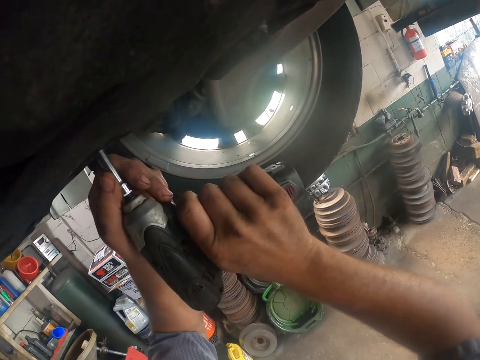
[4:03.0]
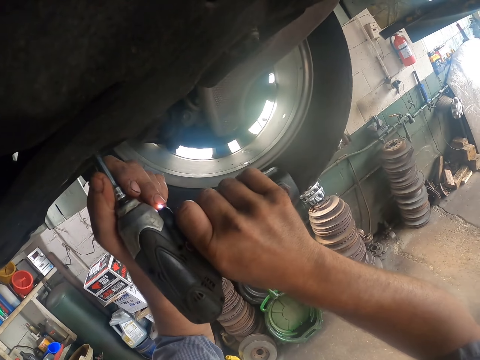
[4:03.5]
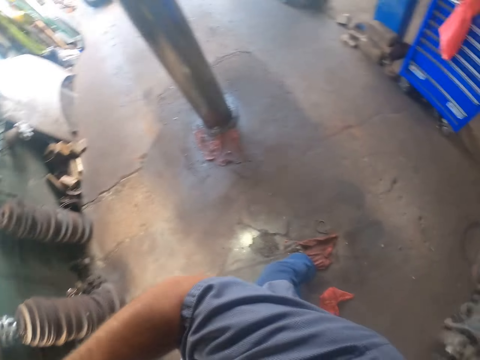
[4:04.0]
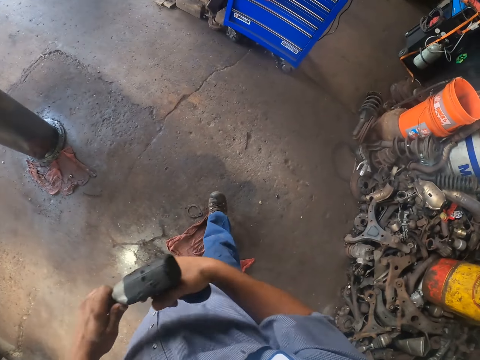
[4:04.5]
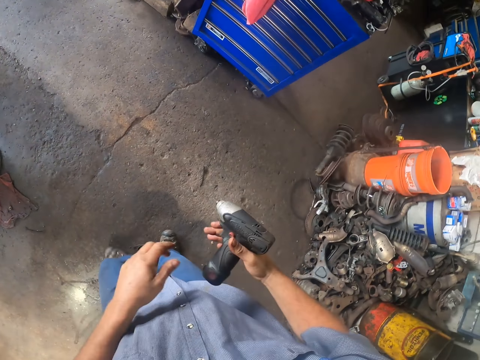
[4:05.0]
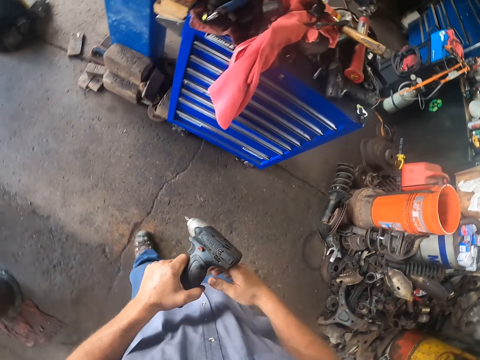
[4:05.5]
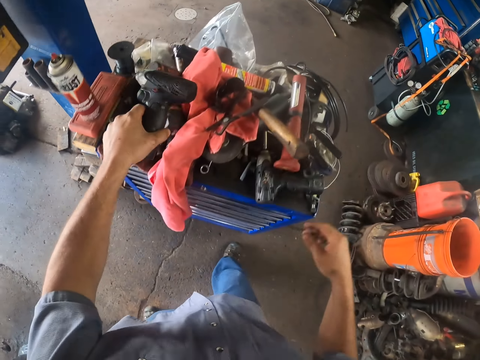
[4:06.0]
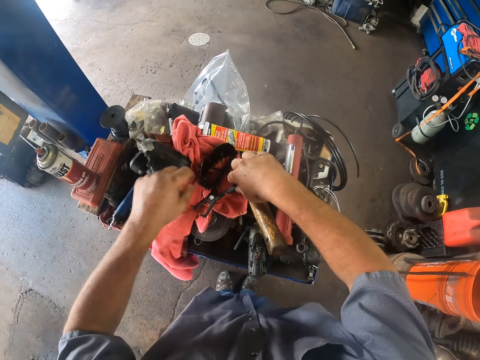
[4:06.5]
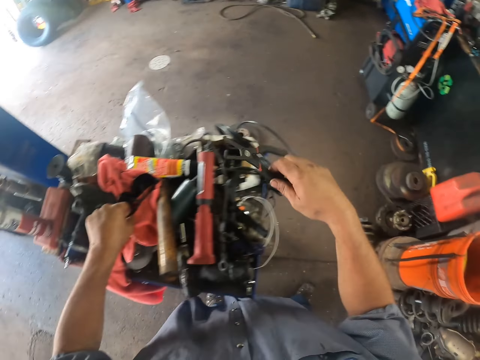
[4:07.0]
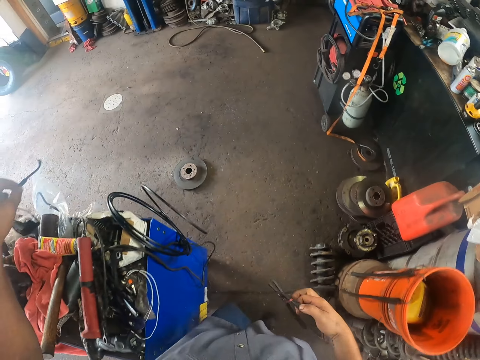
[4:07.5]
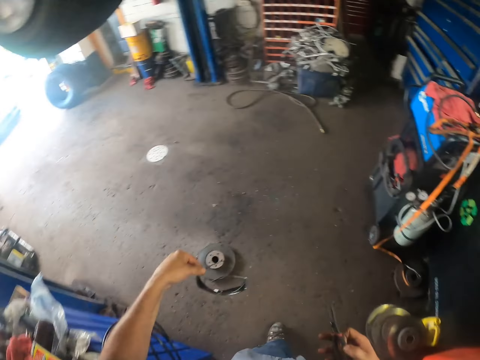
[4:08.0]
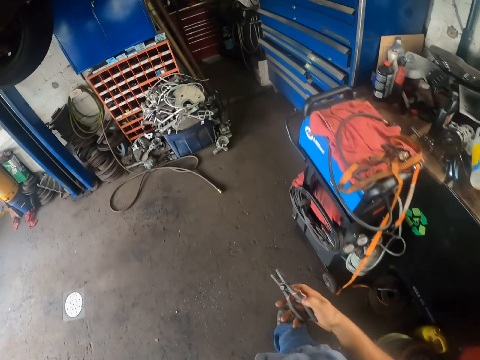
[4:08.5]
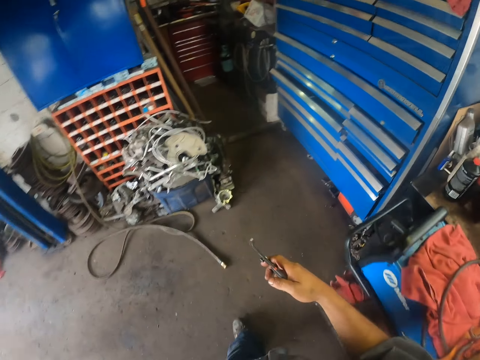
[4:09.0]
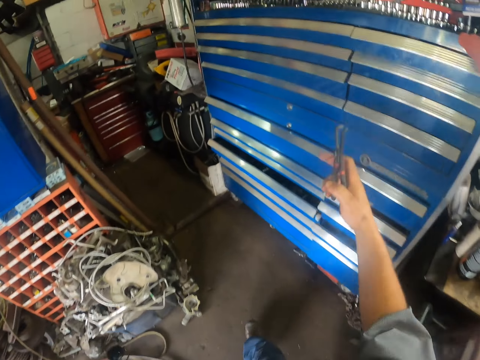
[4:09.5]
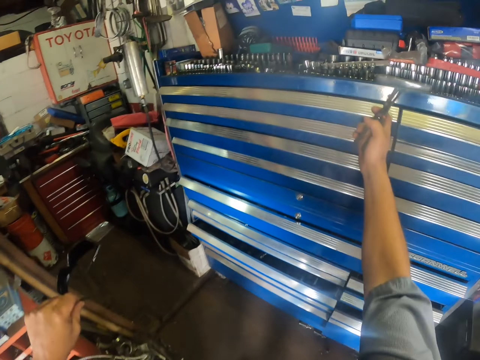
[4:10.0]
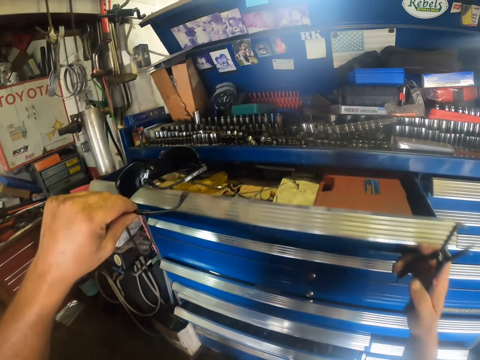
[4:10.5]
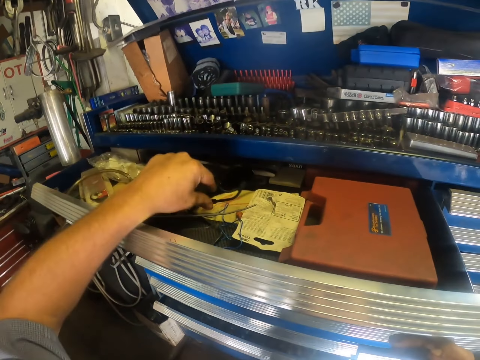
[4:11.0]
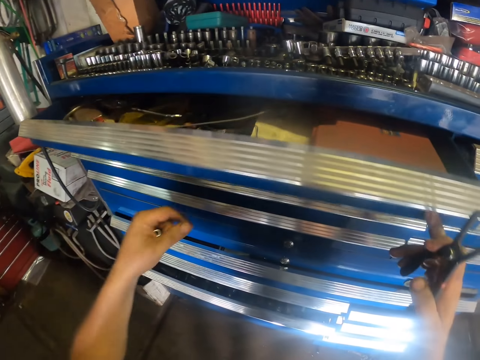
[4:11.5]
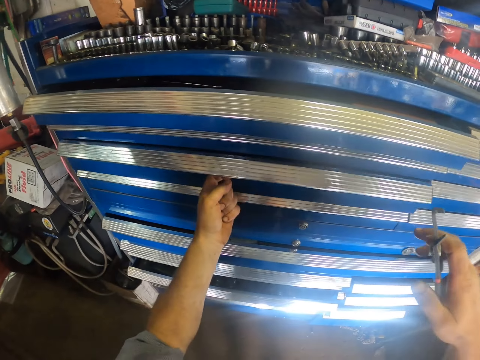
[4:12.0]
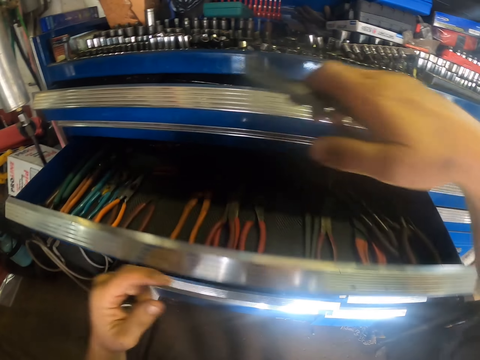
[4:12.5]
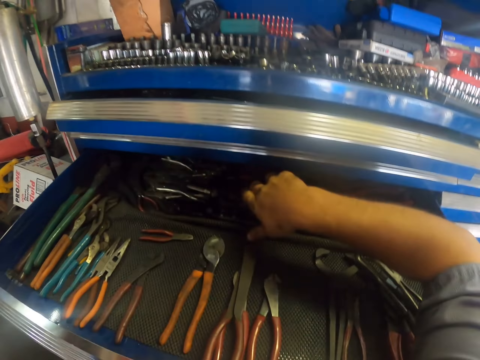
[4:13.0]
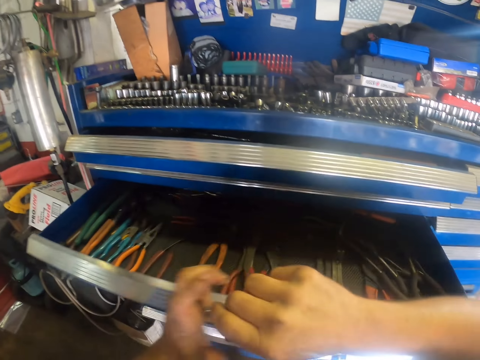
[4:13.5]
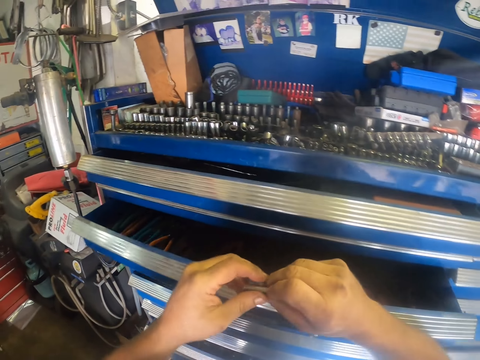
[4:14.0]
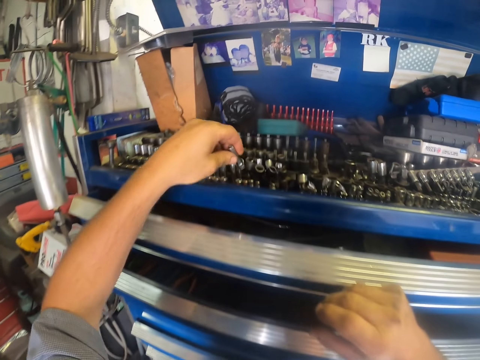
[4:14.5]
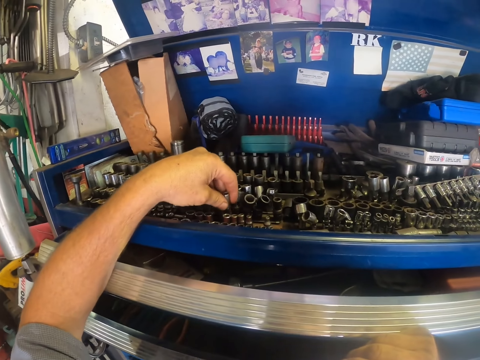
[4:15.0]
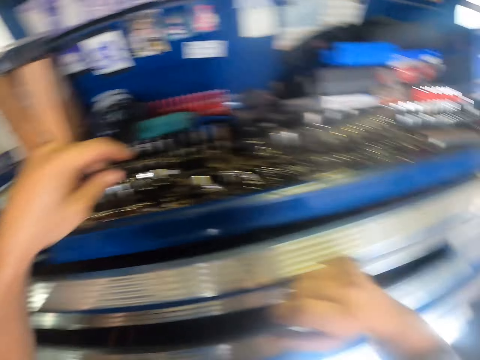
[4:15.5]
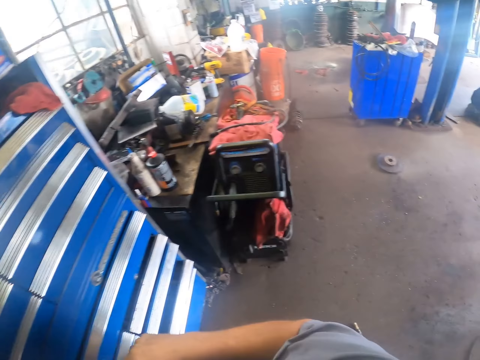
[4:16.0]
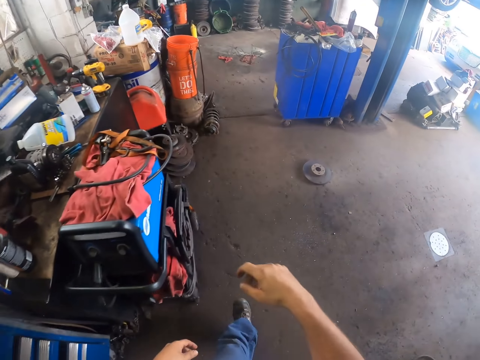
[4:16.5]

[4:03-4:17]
The camera wearer puts down the bolt tightening machine. They pick up pliers and shades. They open the tool drawer, put the shades in the tool drawer and close the tool drawer. They open the tool drawer, put the pliers in the tool drawer and close the tool drawer. They put something on the tool drawer. They put a bolt in the shelf. They walk around.

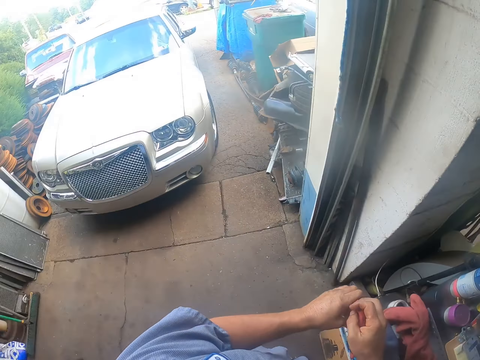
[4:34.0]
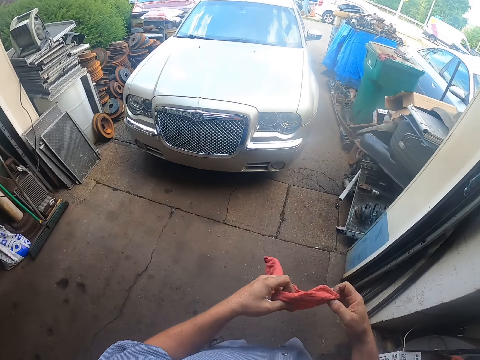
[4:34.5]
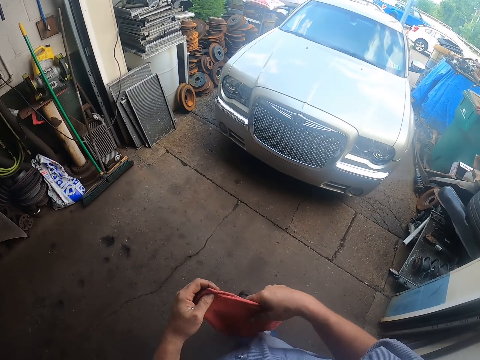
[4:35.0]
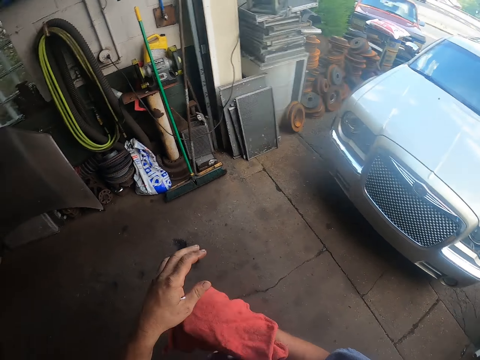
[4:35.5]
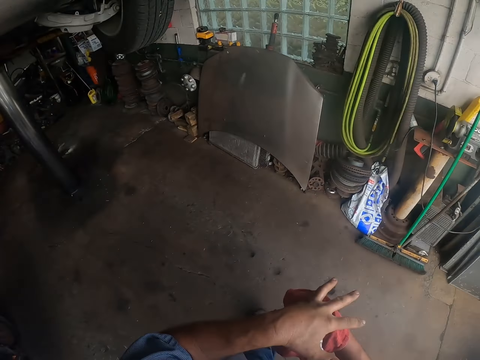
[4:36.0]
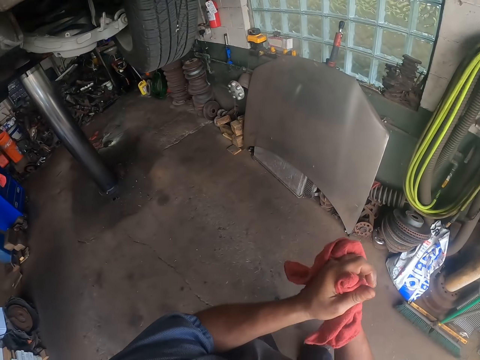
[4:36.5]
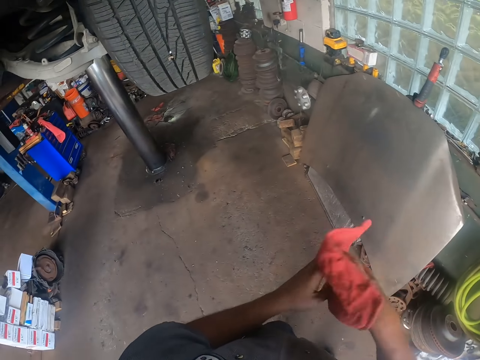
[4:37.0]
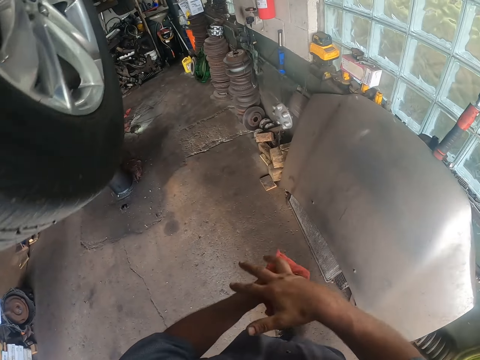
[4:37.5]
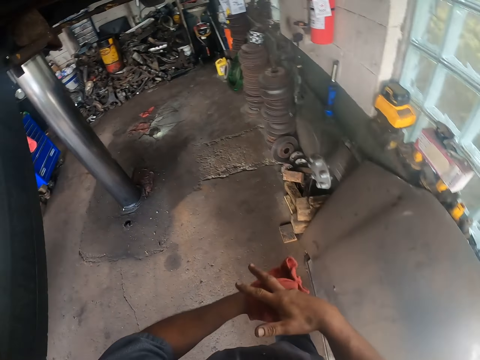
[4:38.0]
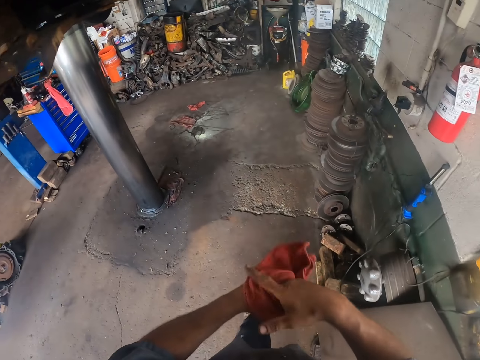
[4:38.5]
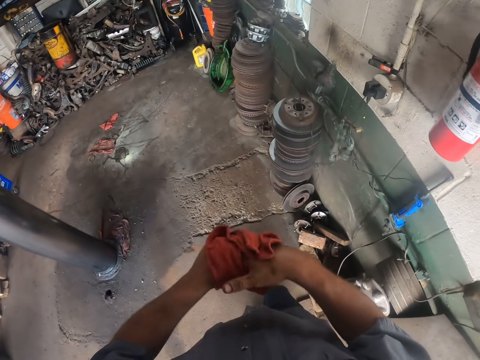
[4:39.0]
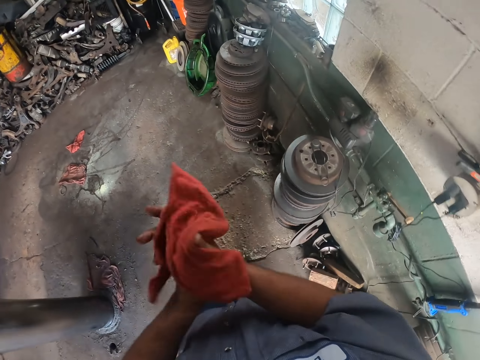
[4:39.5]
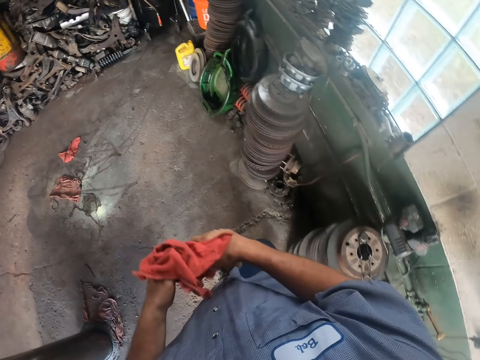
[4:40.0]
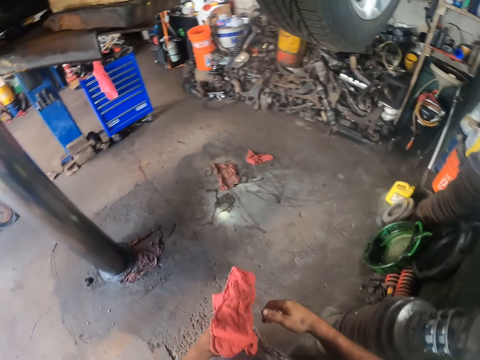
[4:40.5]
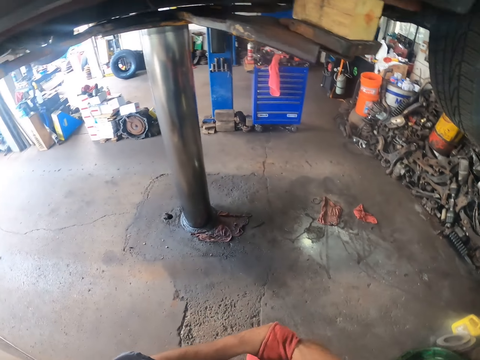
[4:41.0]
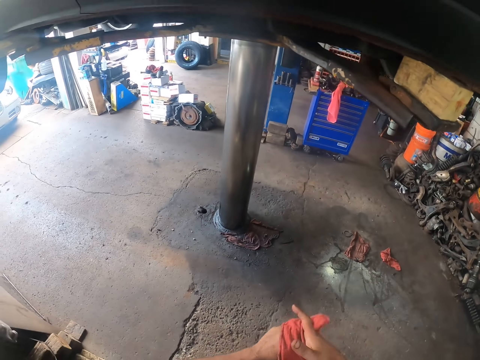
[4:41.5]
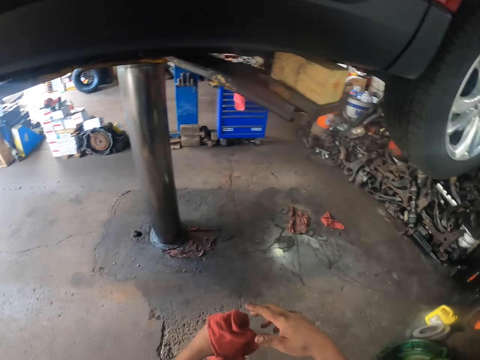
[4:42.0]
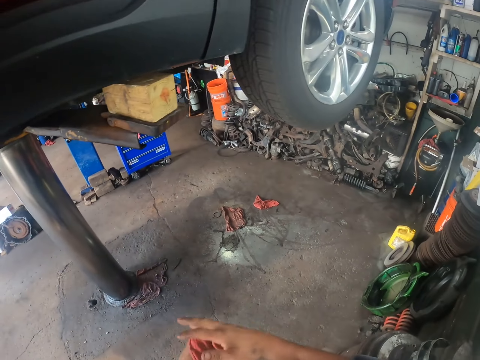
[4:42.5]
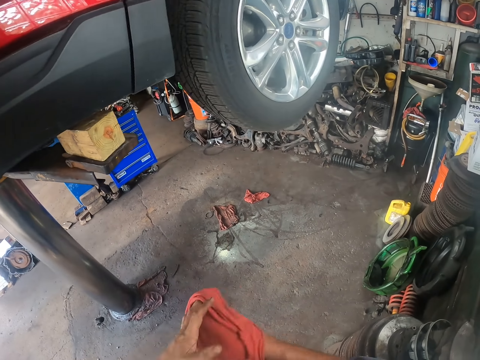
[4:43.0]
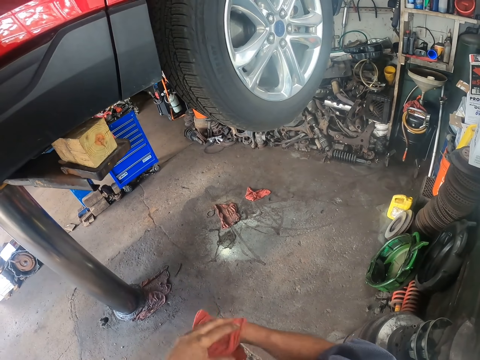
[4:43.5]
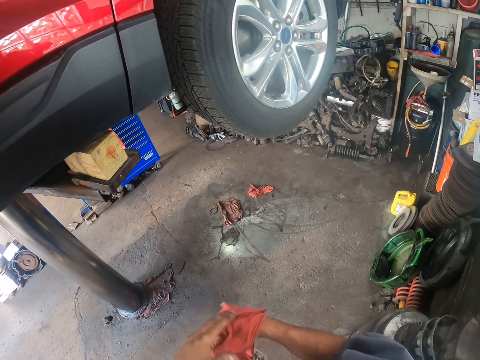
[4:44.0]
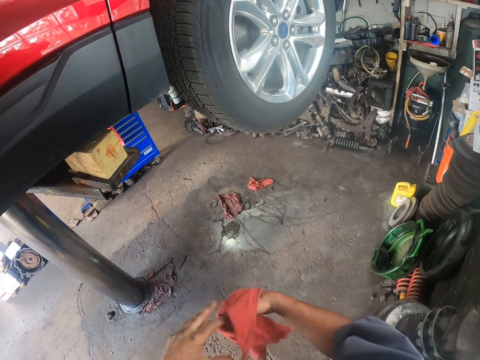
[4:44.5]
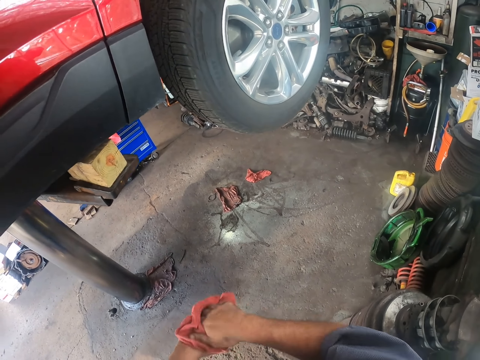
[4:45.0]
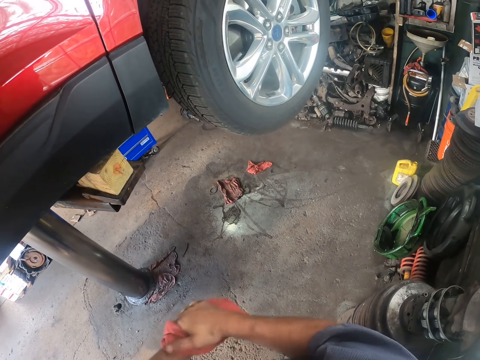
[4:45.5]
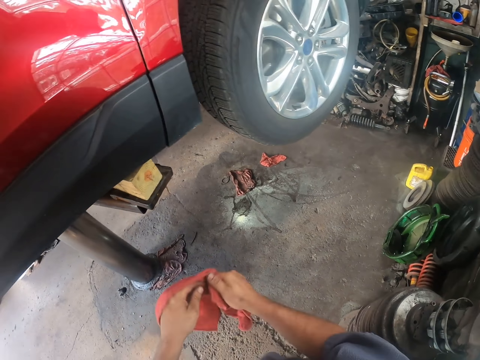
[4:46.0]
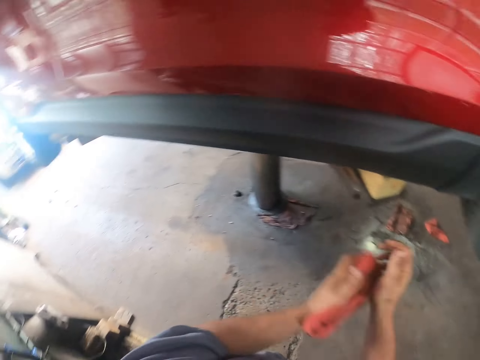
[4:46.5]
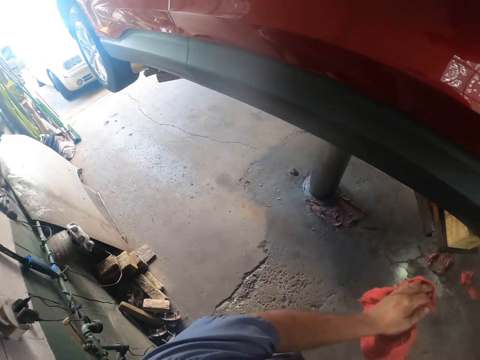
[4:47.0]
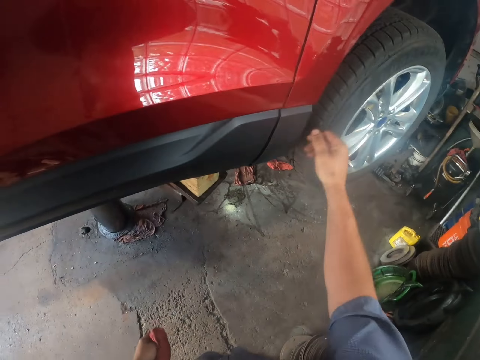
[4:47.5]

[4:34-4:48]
The camera wearer picks up the piece of cloth. They wipe hands with the piece of cloth. They walk around. They wipe the hands with the piece of cloth.
